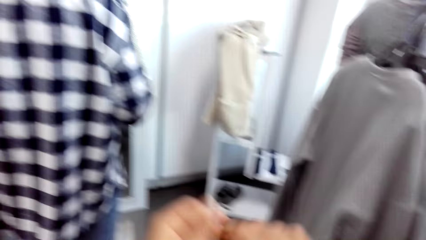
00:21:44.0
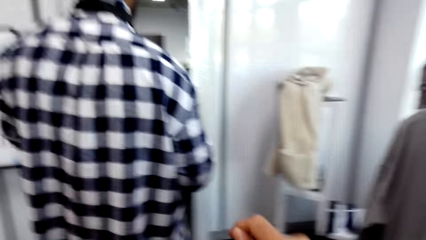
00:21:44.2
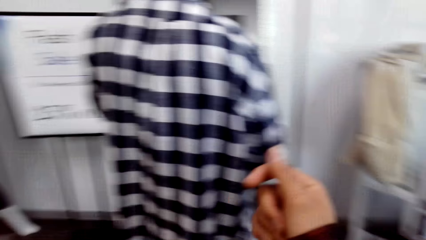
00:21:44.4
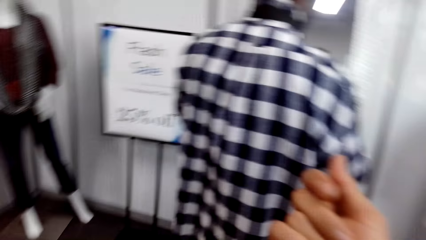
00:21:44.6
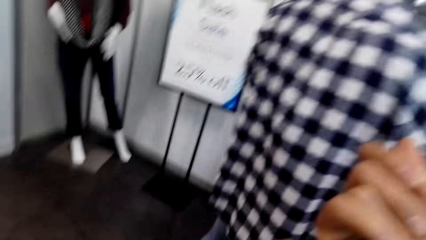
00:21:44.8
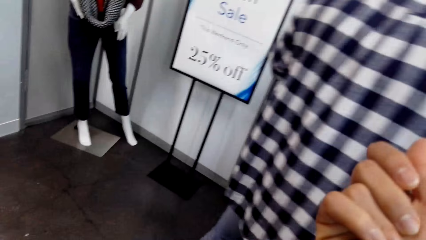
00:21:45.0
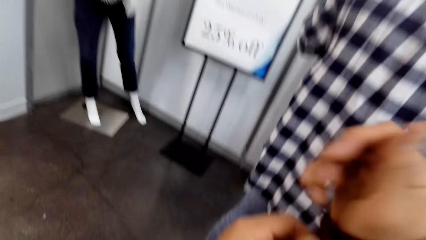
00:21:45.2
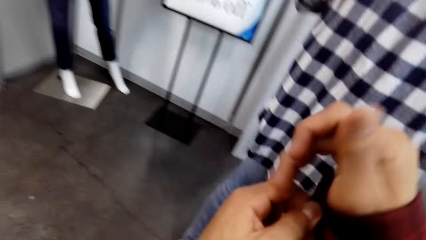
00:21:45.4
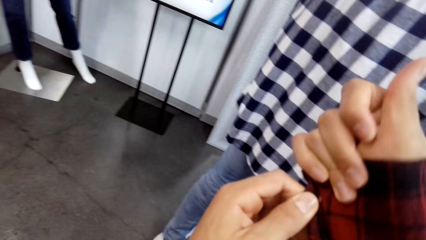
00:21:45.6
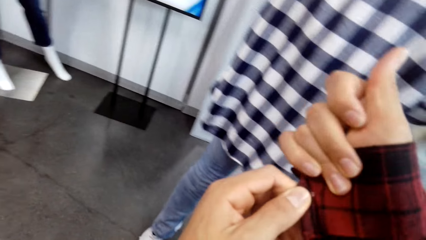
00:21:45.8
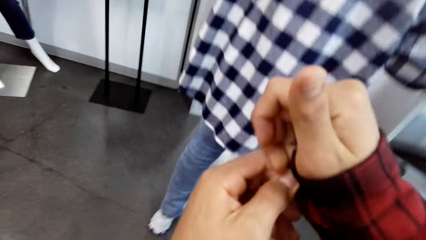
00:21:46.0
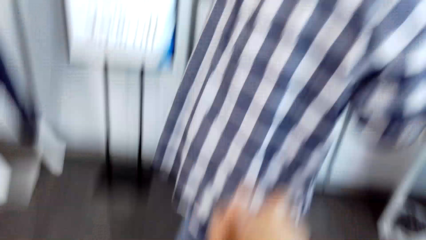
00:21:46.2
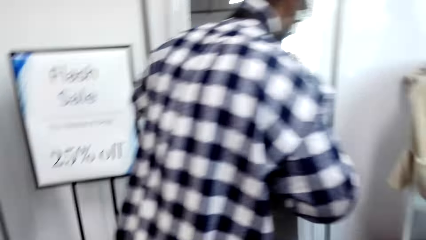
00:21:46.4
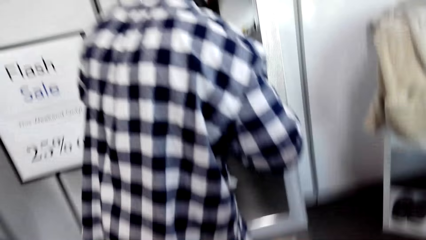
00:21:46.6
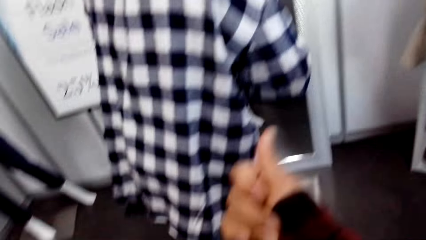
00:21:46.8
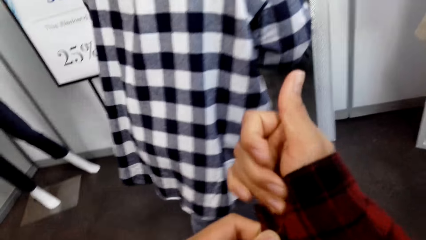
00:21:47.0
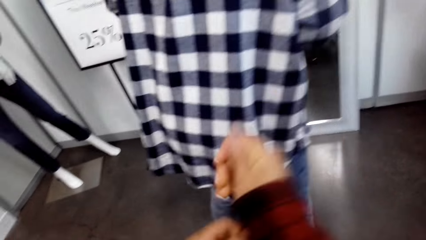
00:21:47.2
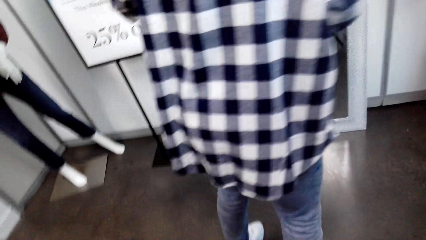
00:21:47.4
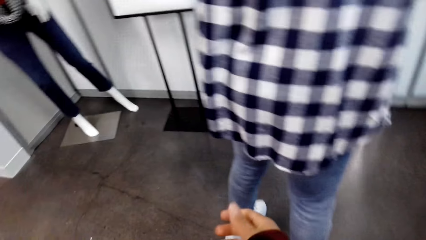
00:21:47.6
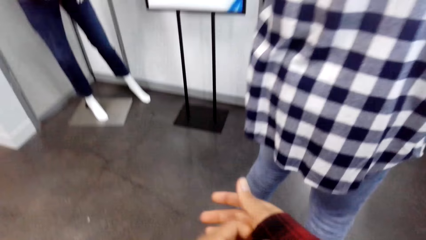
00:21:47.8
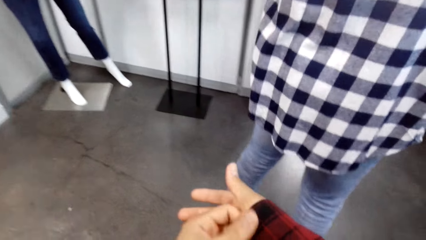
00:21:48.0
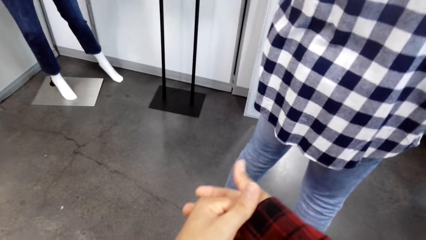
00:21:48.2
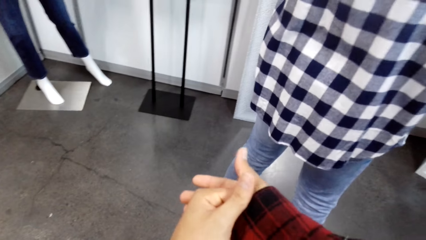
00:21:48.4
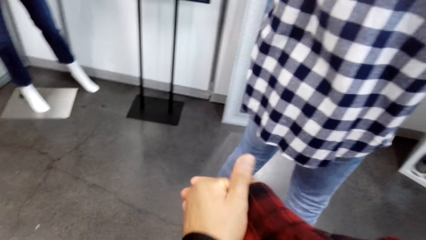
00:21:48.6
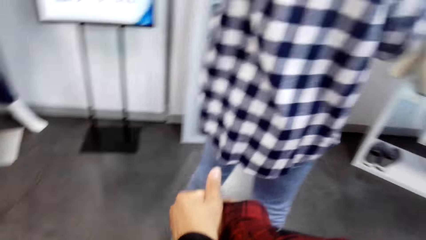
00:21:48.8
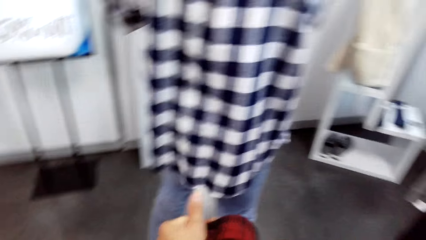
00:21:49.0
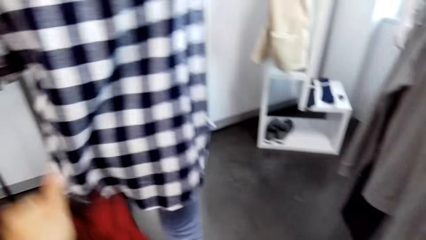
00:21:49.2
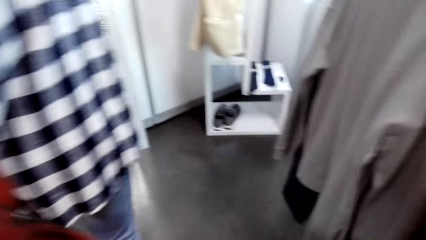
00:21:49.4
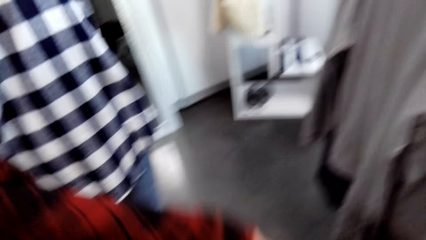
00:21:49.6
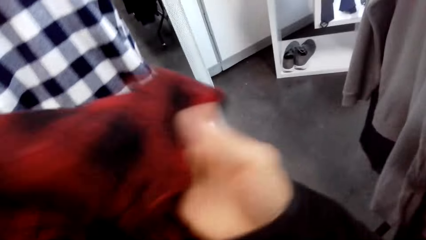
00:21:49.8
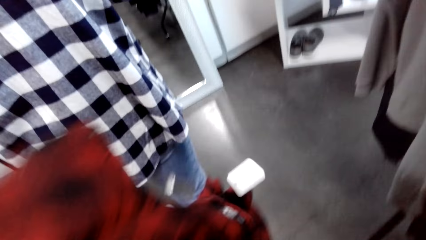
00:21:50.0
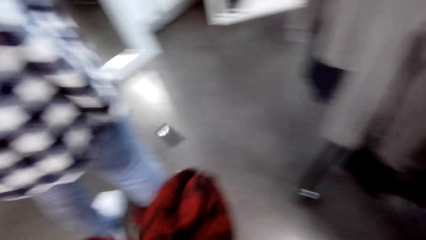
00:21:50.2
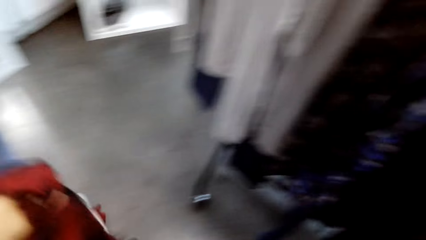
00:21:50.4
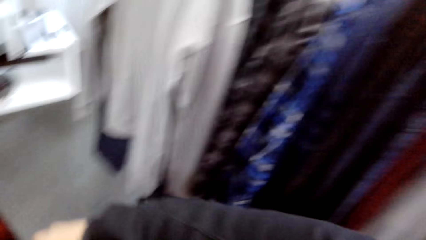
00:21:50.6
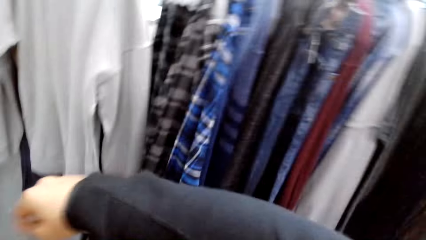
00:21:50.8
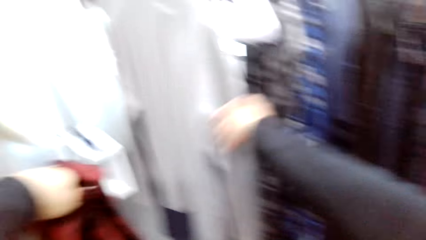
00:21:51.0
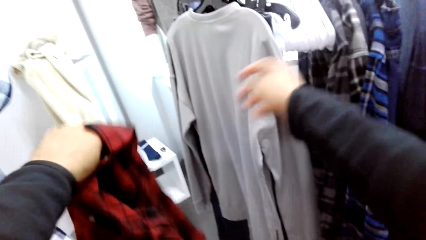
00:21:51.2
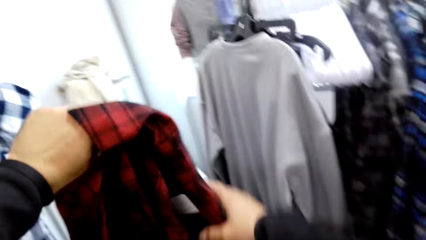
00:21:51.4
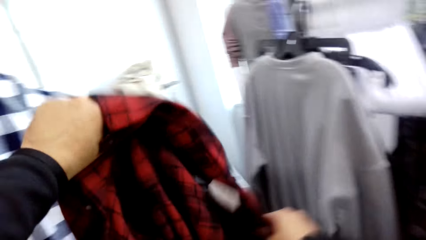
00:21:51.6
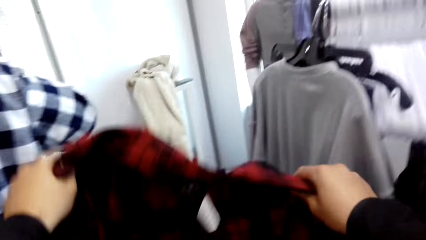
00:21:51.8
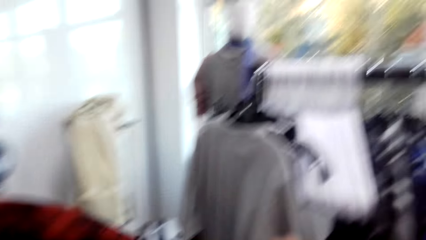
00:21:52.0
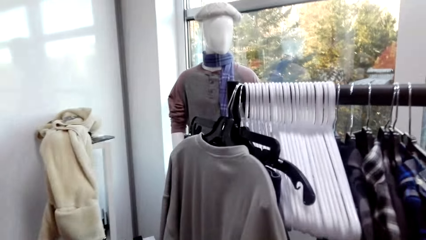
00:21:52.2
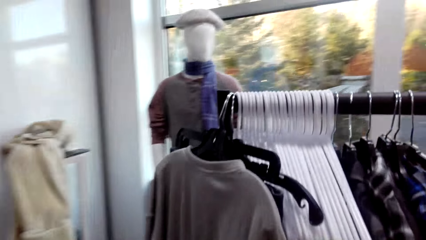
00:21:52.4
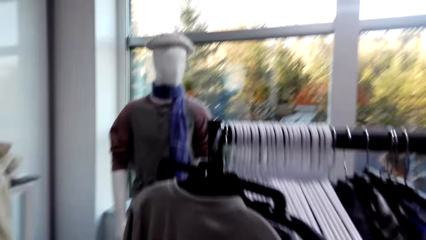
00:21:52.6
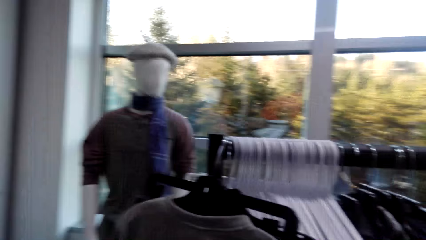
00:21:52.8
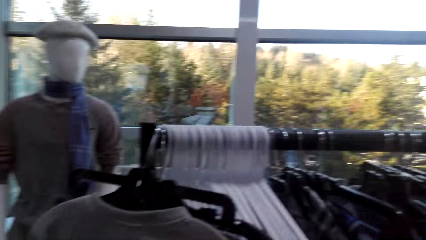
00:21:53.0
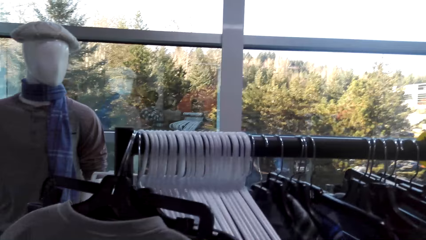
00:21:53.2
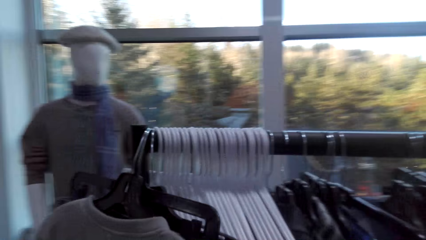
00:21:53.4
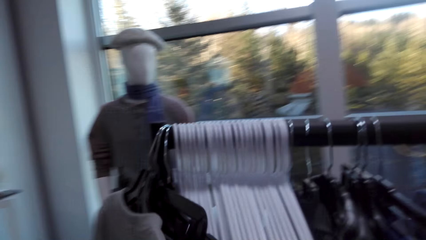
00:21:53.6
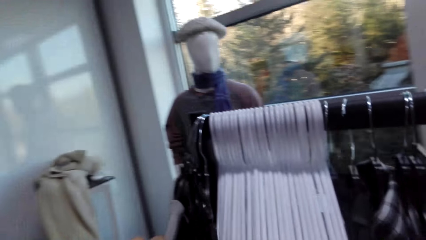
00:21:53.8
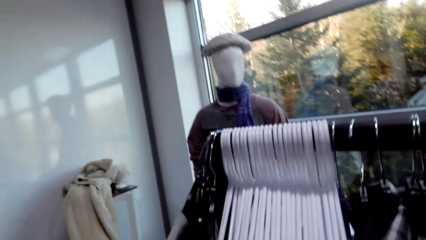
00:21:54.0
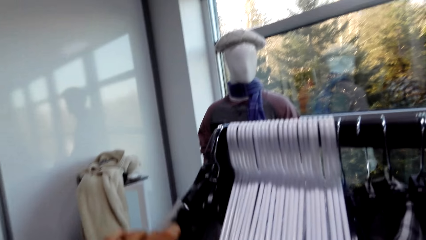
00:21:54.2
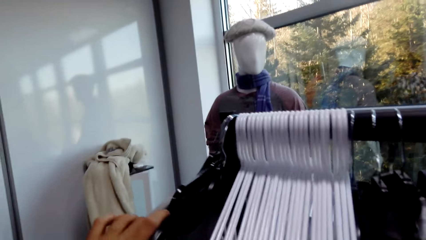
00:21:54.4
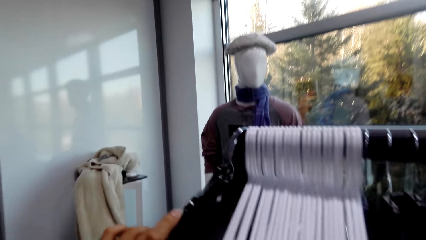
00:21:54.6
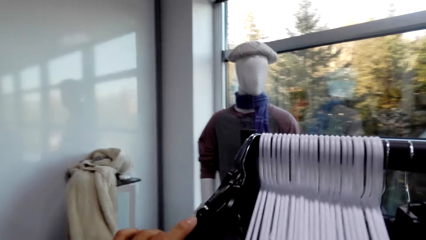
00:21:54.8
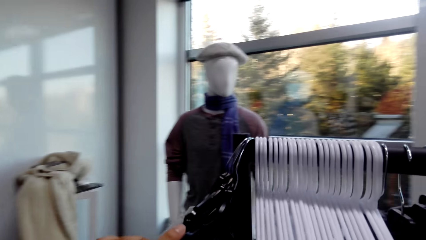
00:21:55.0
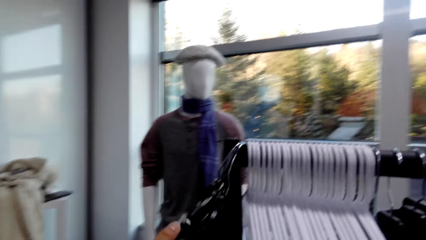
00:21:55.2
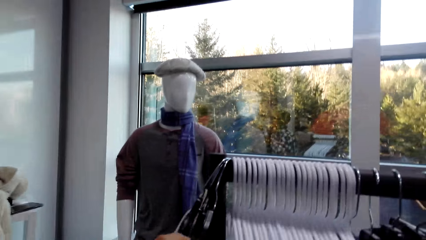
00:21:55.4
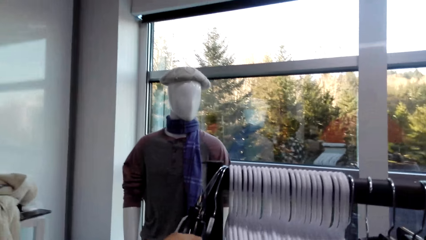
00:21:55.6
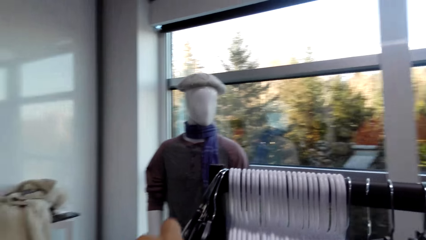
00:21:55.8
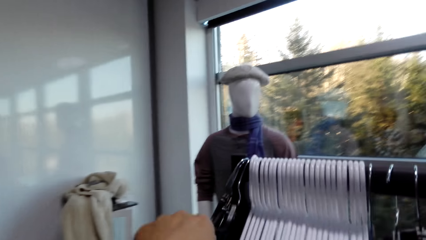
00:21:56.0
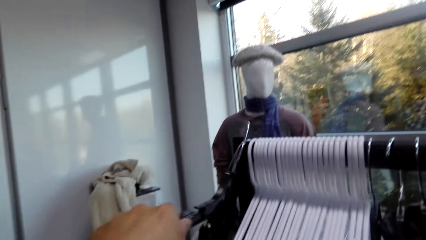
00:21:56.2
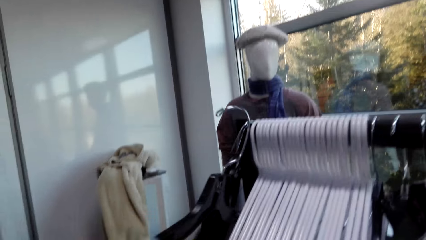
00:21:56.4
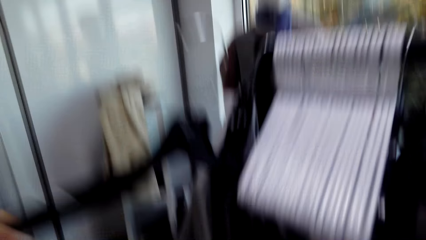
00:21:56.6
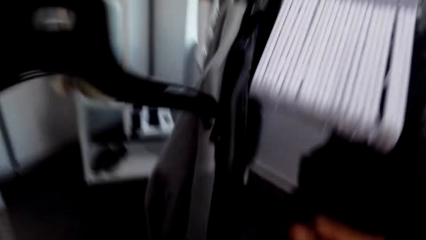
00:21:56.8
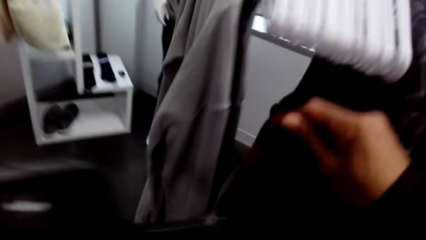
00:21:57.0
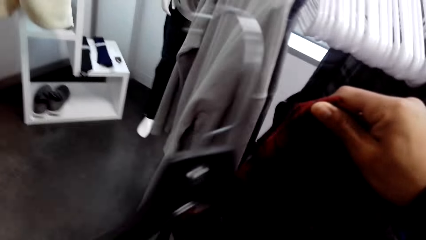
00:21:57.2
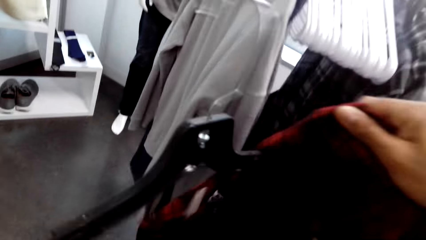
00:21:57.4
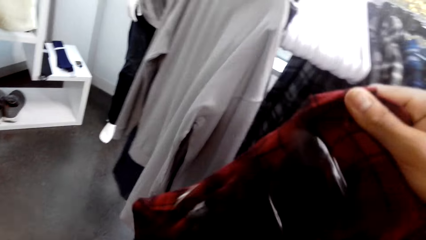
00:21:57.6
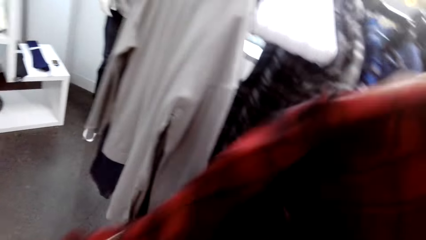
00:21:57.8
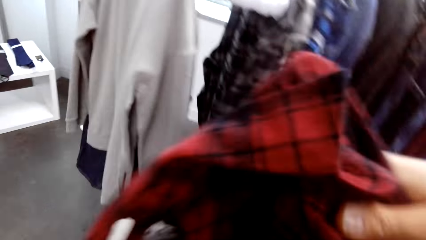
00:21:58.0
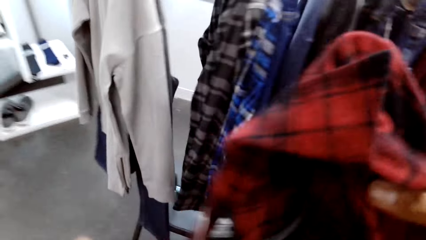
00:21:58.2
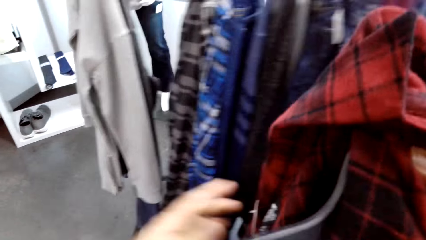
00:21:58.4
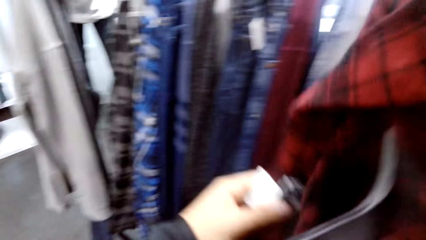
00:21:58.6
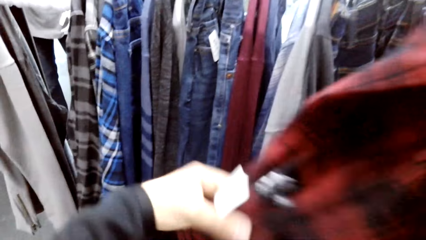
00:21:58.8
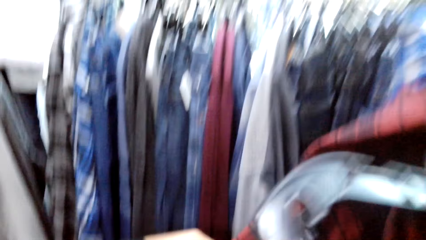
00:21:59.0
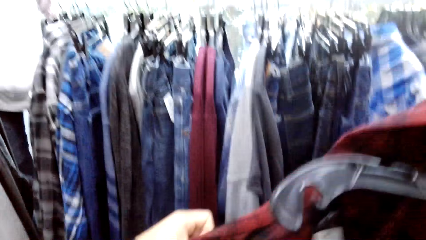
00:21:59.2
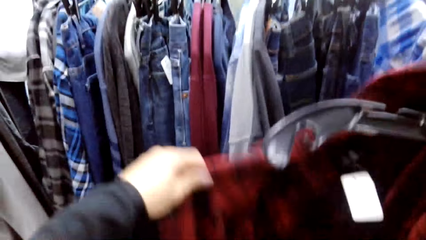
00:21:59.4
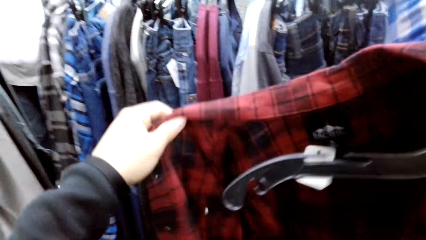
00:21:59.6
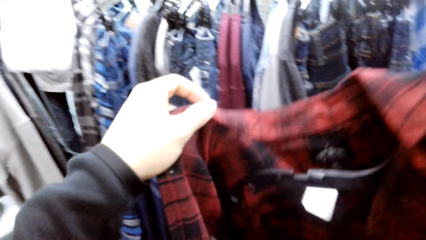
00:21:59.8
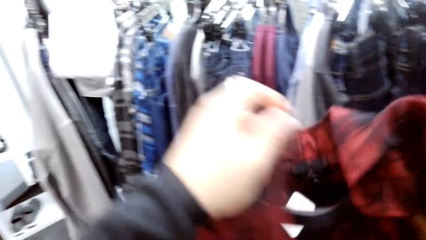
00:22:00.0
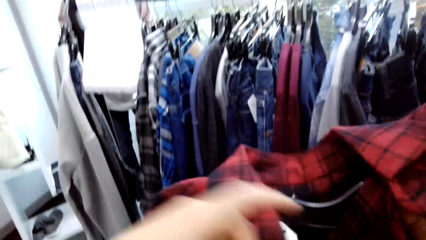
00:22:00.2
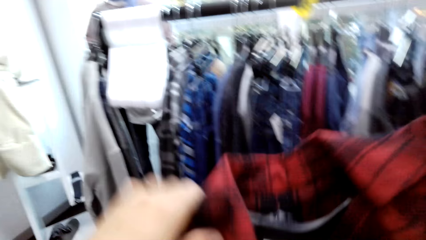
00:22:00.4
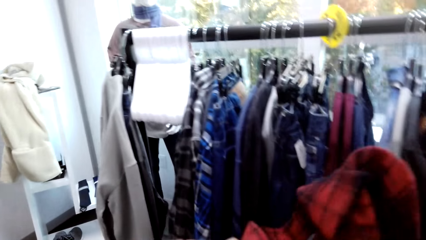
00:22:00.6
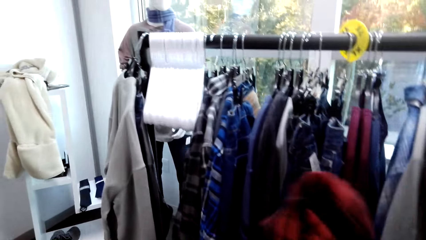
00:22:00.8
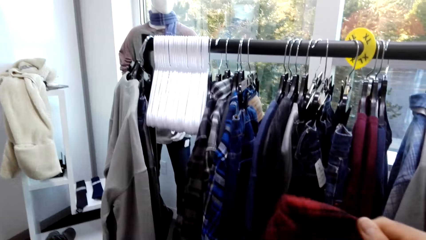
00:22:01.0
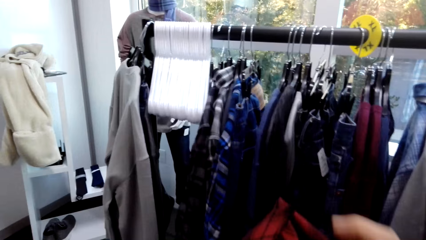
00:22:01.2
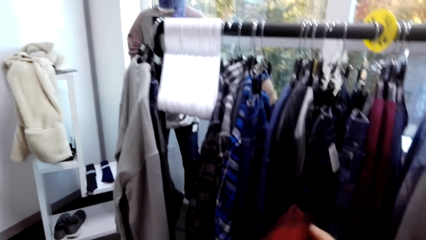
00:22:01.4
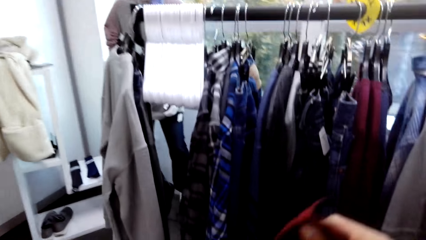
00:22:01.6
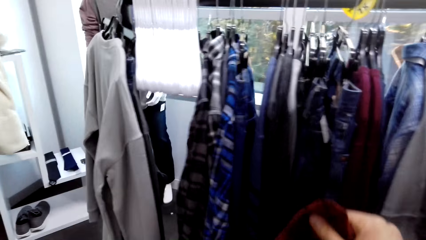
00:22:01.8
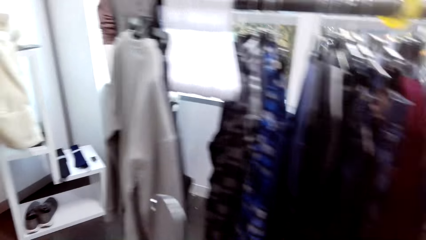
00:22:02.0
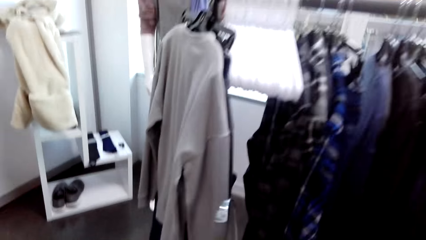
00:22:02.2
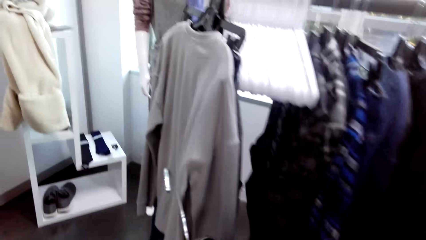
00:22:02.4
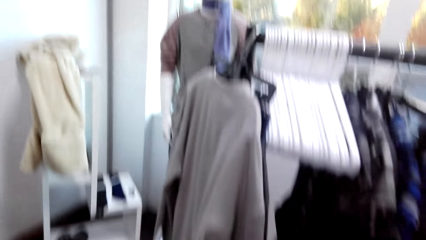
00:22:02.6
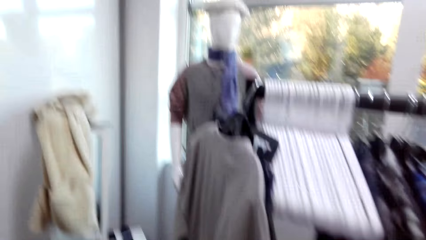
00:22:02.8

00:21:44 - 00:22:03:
The camera wearer unbuttons his shirt. He holds the shirt. He picks a hanger. He puts the hanger on the shirt.
